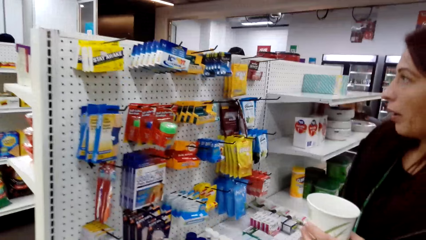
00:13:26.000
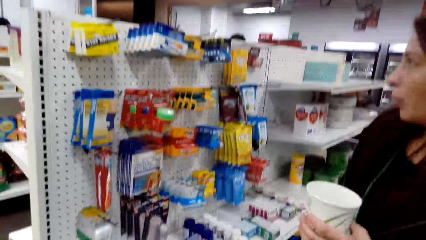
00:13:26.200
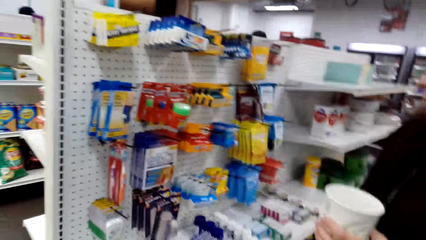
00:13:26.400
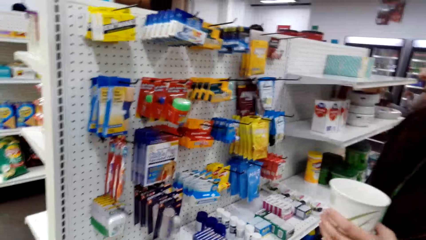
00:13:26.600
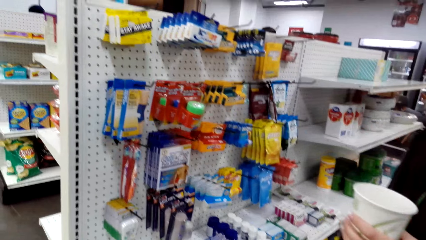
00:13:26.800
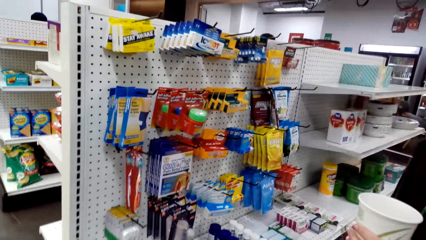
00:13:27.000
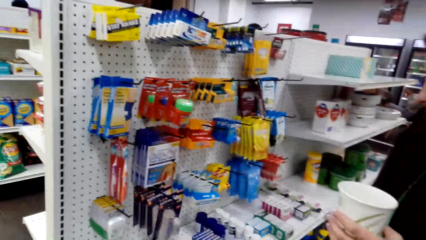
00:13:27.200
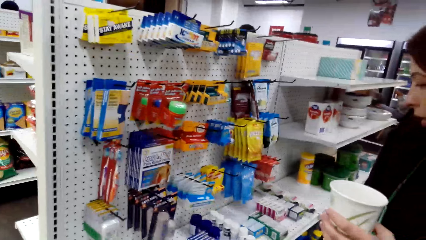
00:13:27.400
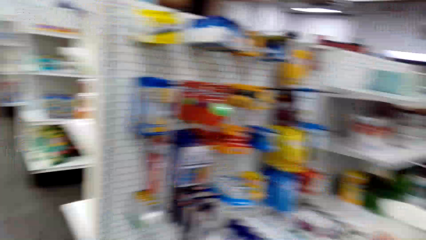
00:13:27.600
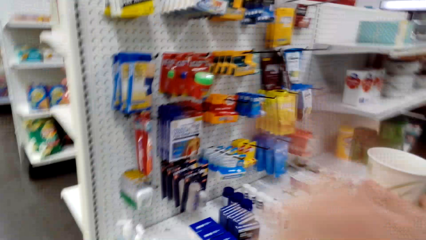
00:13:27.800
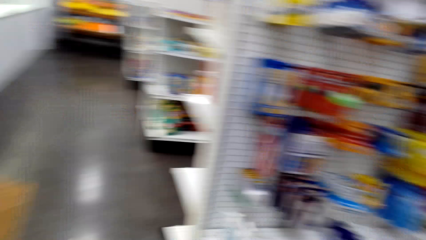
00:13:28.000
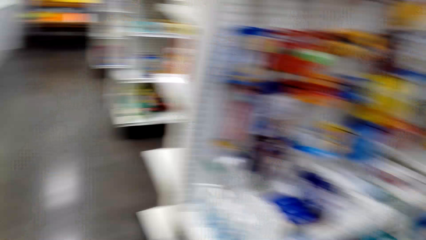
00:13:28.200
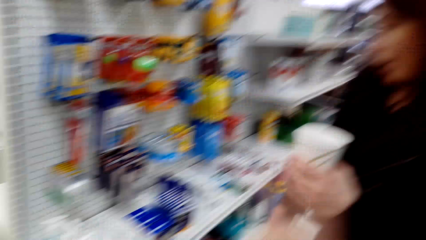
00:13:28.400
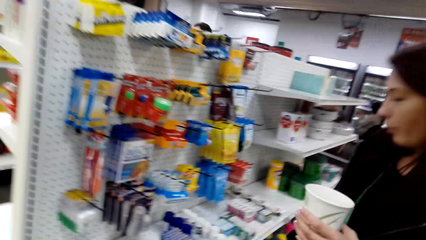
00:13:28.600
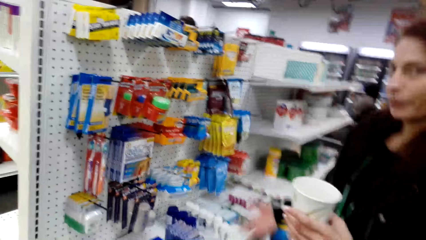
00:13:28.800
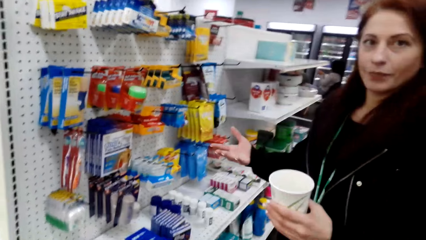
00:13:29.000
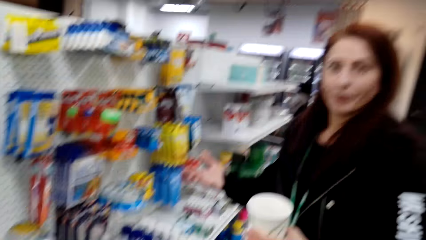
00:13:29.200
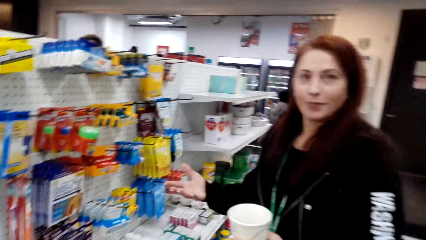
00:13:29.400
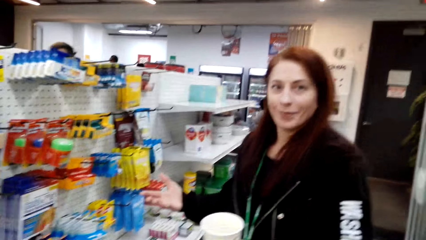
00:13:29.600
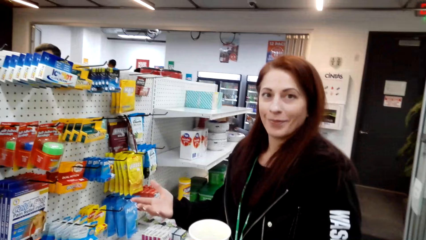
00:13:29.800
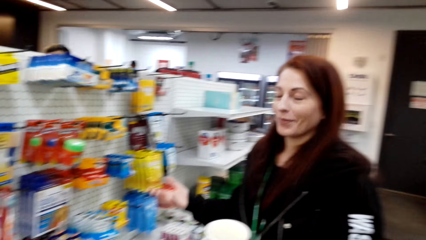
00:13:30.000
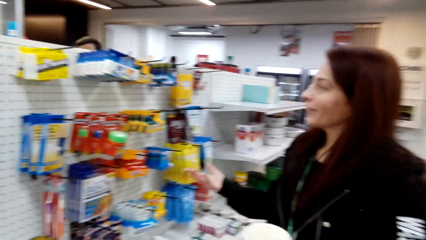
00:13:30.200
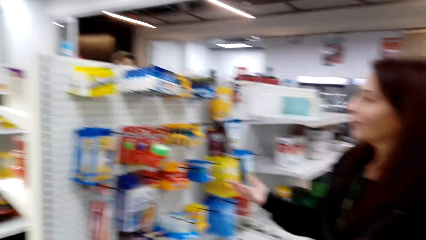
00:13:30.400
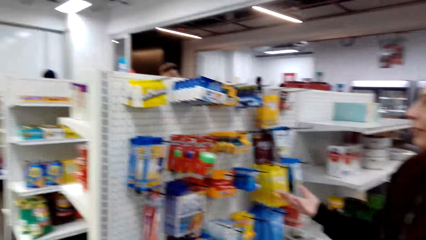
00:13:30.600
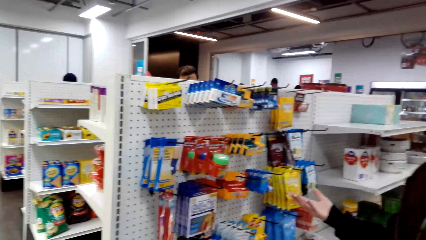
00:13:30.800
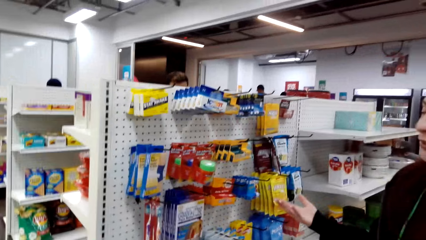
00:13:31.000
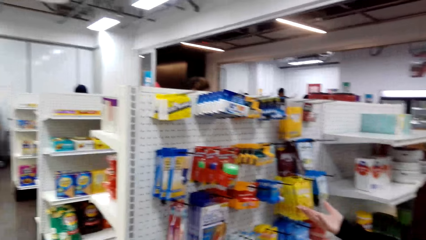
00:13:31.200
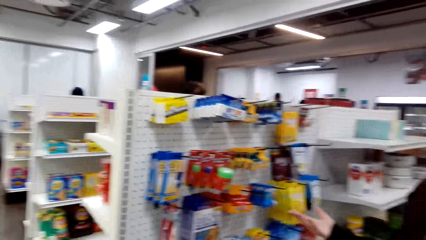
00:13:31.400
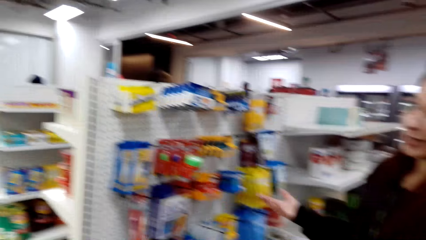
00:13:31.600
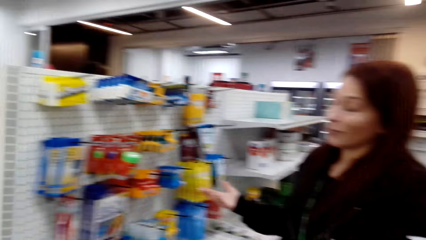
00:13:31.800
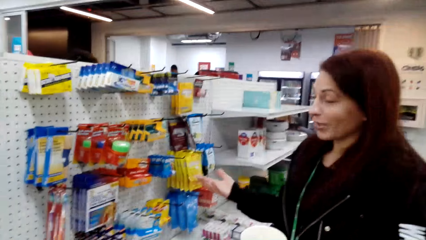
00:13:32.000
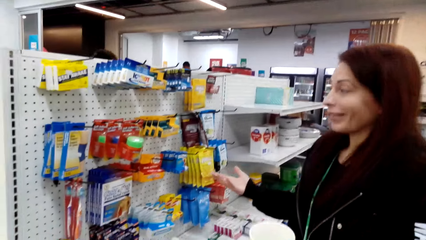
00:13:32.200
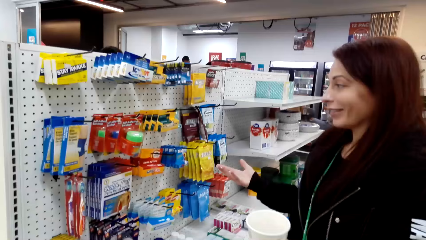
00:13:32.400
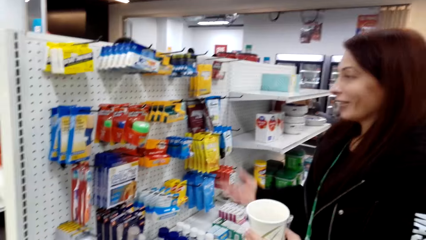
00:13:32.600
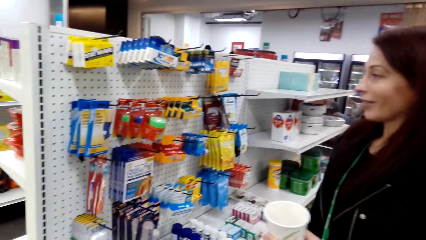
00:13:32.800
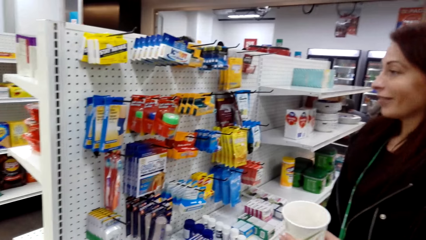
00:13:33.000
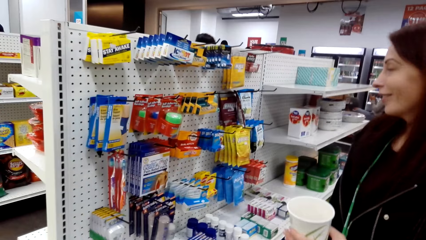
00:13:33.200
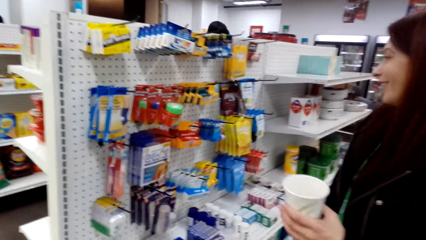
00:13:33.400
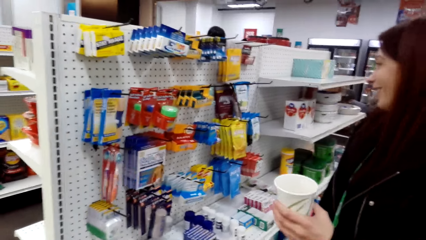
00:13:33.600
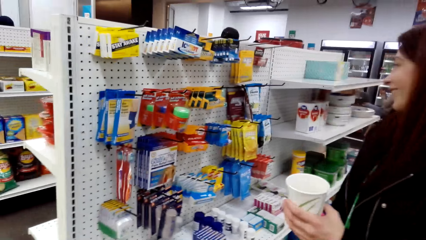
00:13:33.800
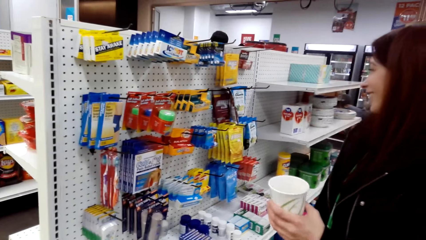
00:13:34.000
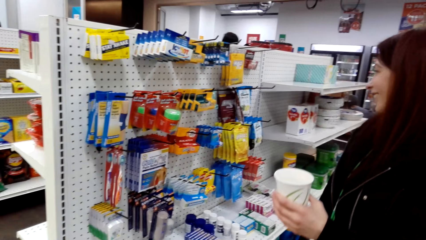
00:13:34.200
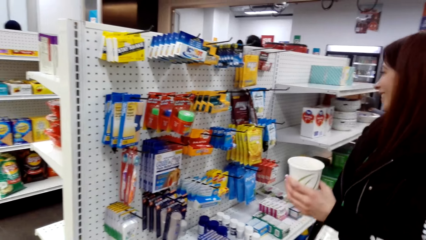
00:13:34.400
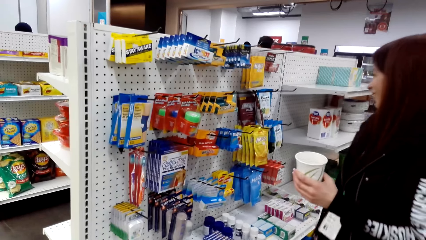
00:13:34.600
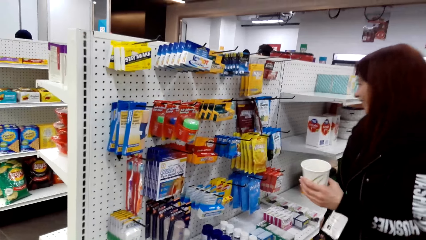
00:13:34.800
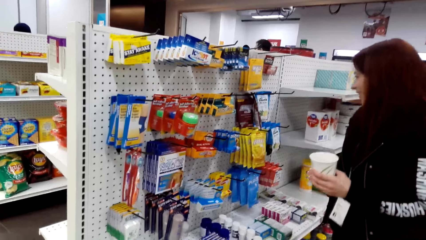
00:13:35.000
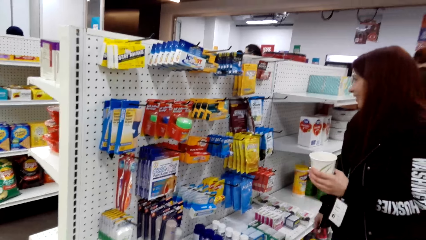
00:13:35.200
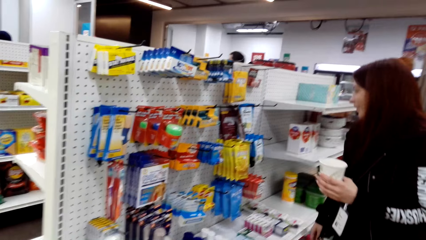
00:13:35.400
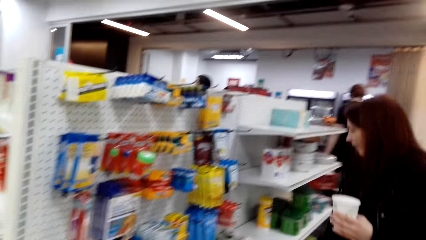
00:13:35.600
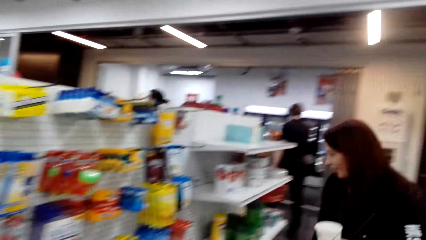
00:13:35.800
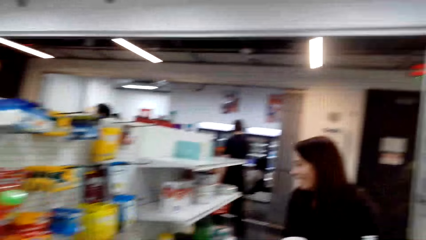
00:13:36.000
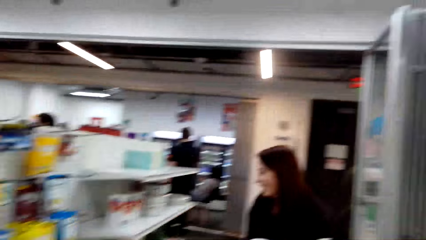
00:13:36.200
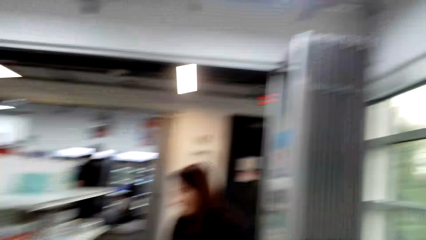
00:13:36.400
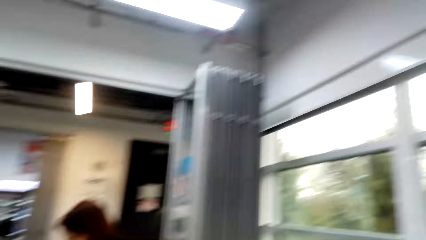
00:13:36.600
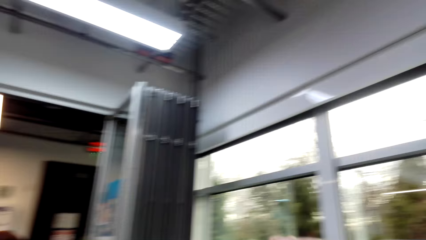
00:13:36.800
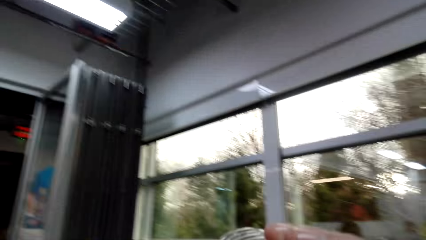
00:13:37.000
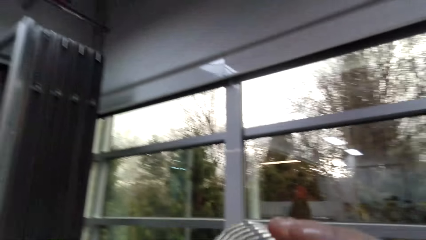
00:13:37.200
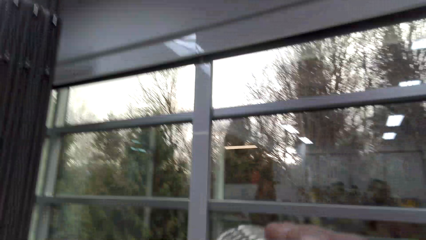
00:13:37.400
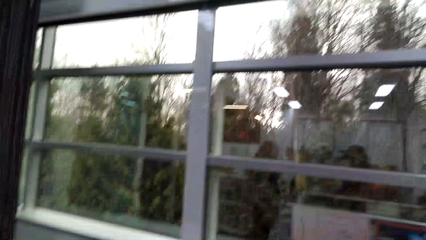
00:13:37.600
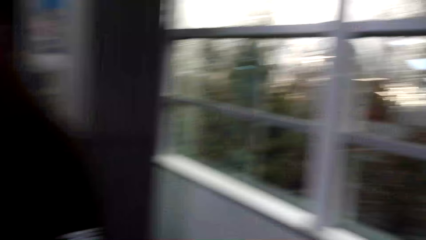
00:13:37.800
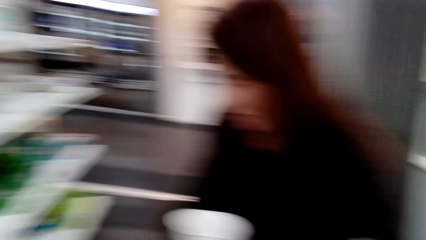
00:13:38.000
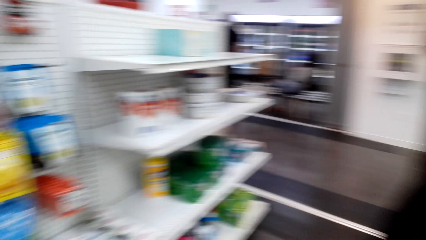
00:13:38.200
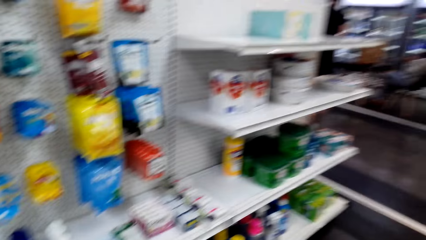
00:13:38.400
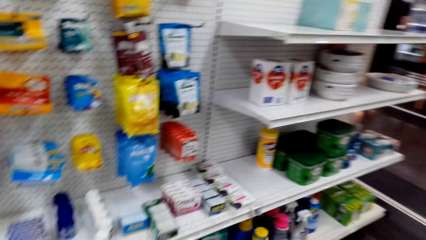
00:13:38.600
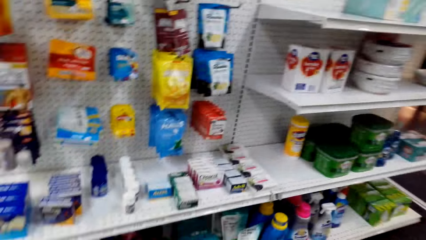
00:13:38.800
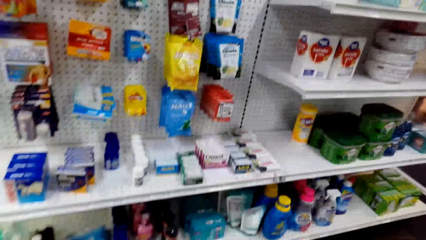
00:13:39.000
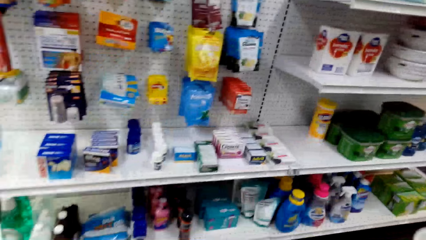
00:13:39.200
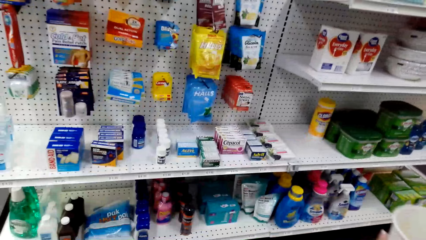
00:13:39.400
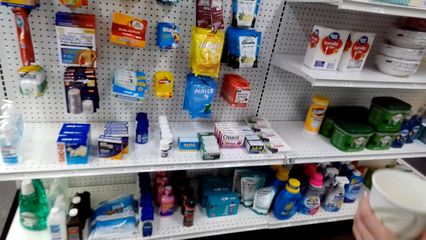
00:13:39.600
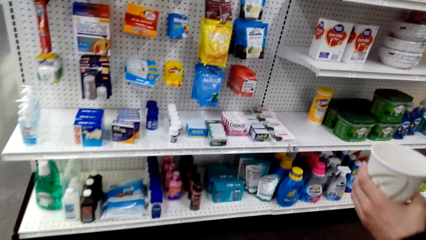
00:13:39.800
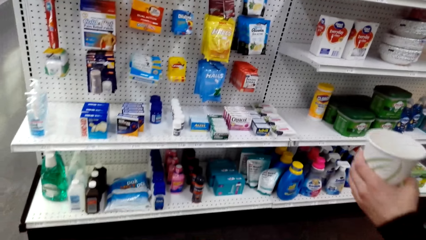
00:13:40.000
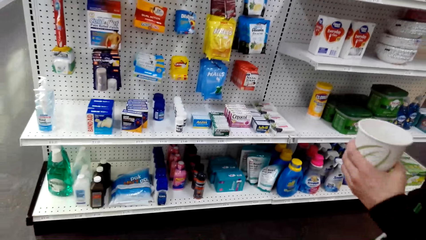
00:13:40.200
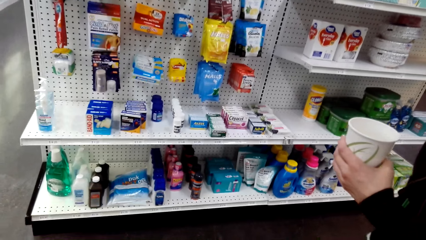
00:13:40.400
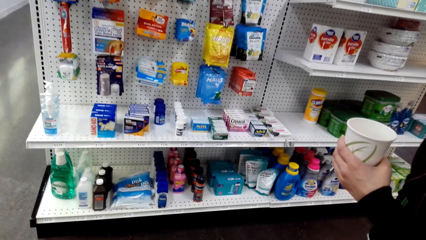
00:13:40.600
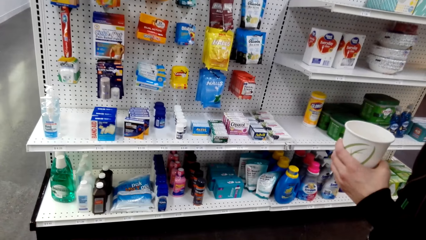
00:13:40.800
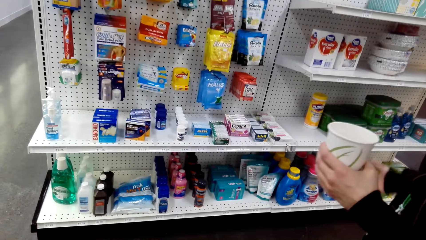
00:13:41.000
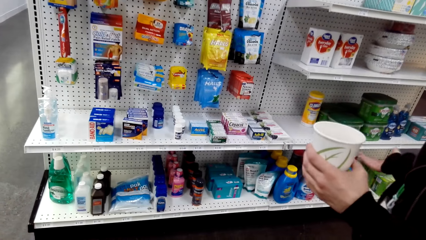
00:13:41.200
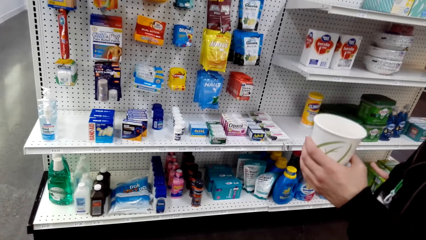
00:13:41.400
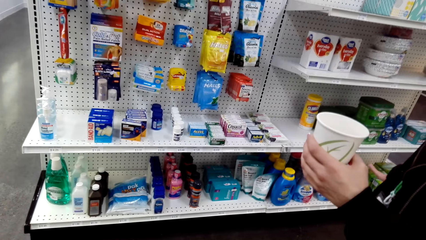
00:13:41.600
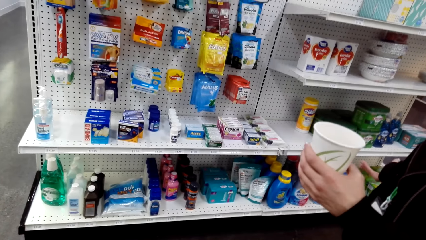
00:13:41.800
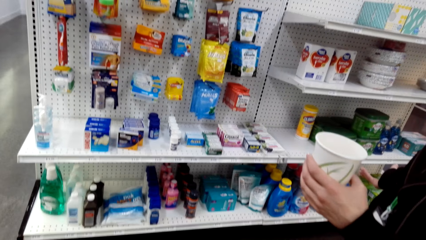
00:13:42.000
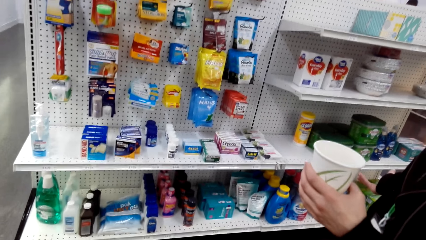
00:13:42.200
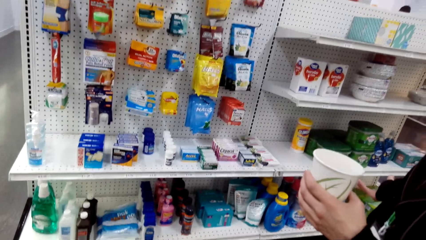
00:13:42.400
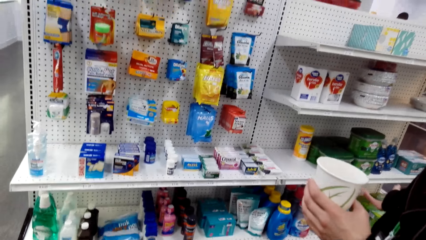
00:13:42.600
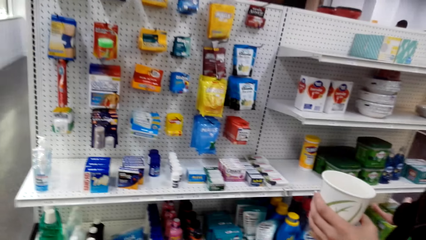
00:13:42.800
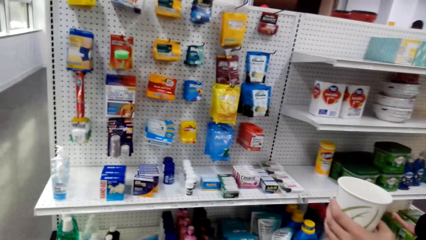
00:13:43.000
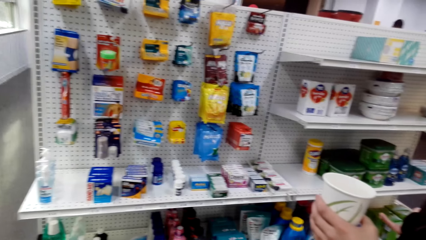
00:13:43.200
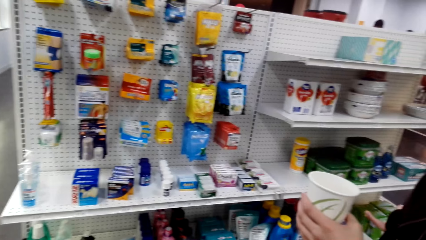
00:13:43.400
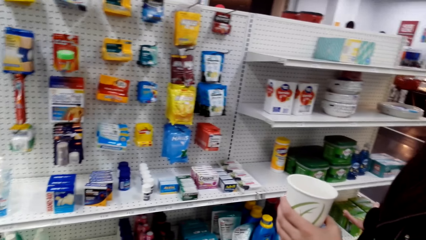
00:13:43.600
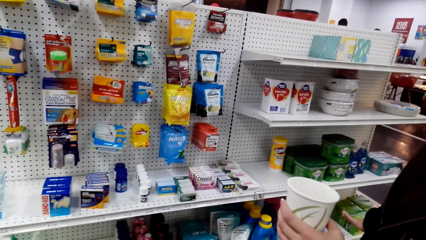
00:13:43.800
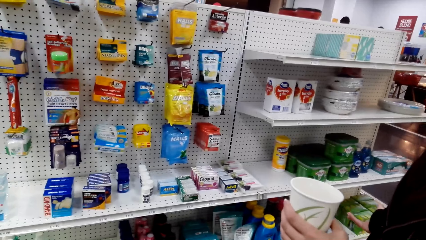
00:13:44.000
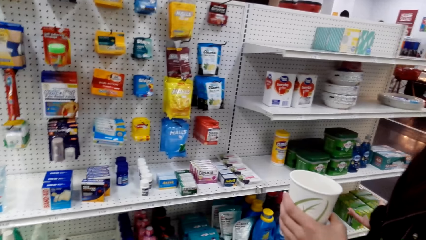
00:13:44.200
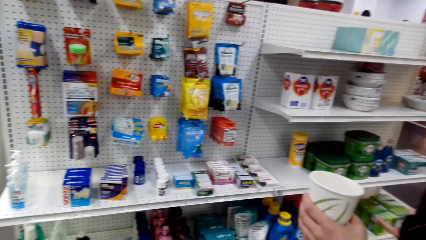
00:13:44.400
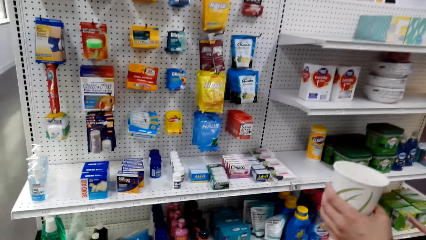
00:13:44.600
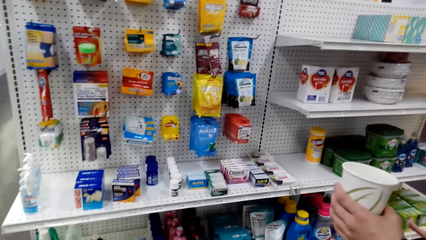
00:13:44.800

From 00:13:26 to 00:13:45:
A woman walks in the supermarket. The camera wearer looks at the window. They look at the items. The woman looks around.
